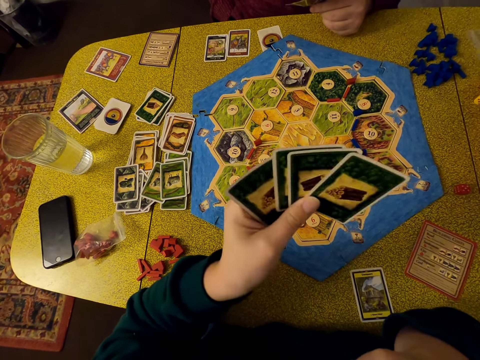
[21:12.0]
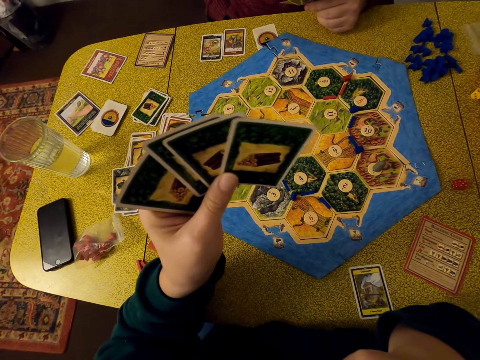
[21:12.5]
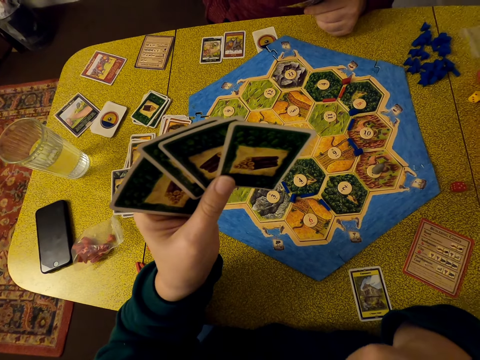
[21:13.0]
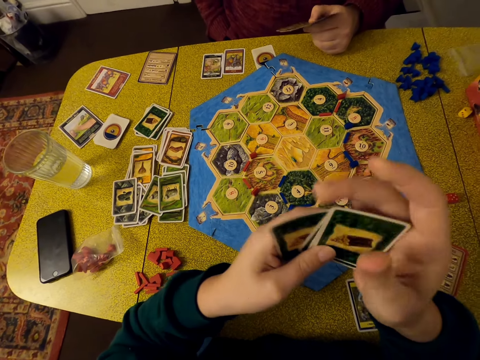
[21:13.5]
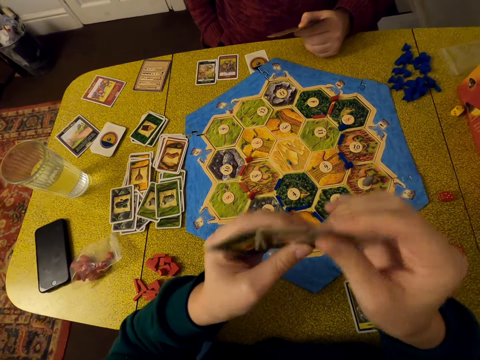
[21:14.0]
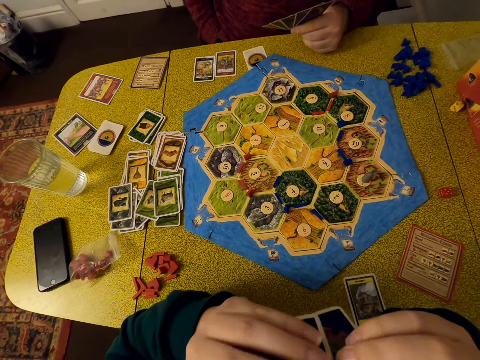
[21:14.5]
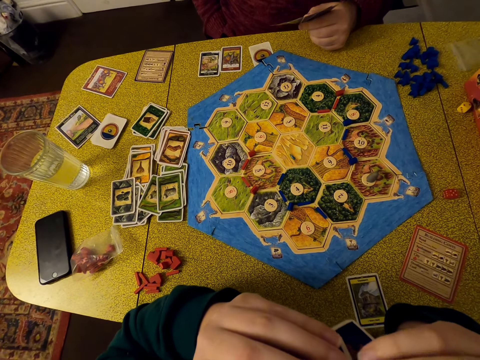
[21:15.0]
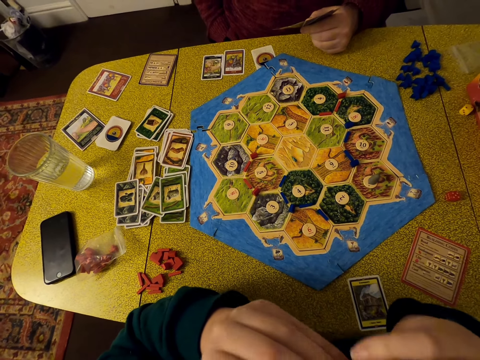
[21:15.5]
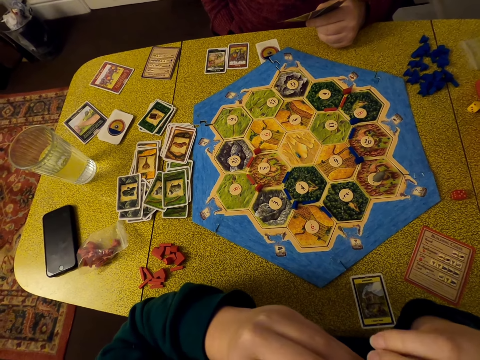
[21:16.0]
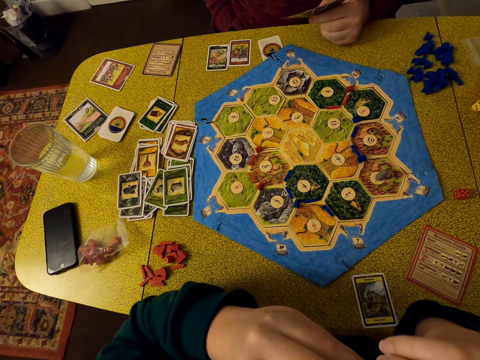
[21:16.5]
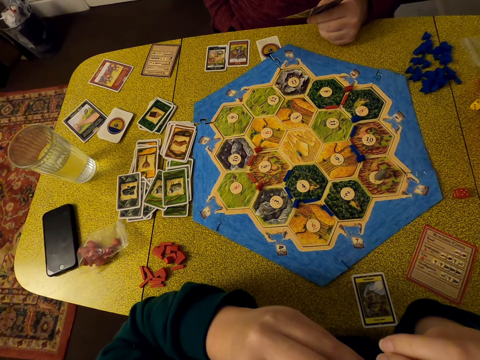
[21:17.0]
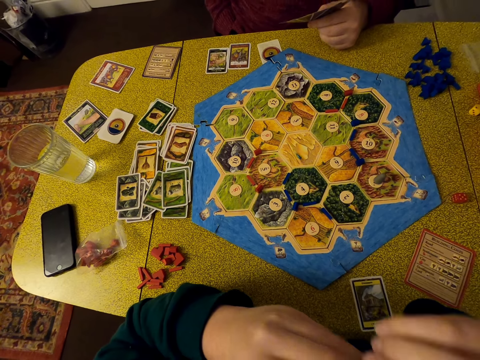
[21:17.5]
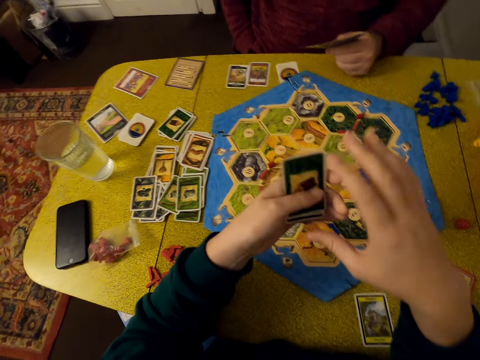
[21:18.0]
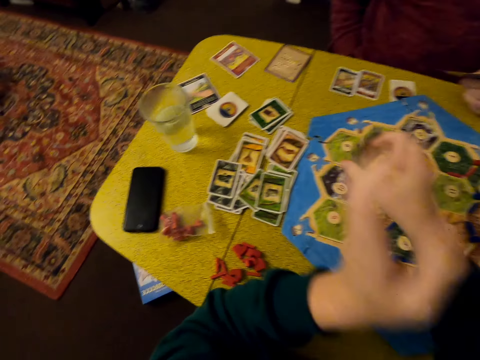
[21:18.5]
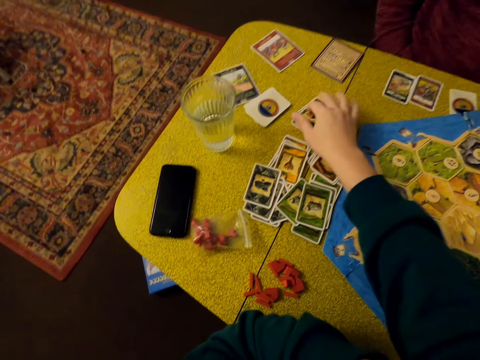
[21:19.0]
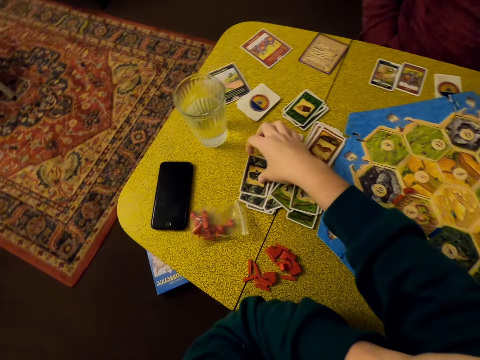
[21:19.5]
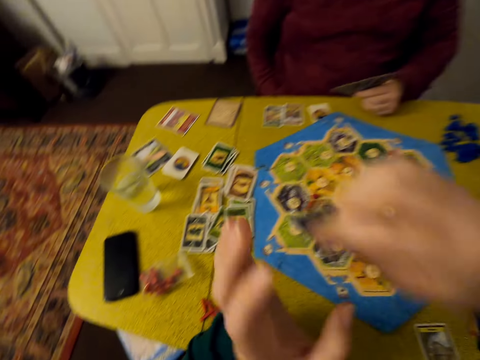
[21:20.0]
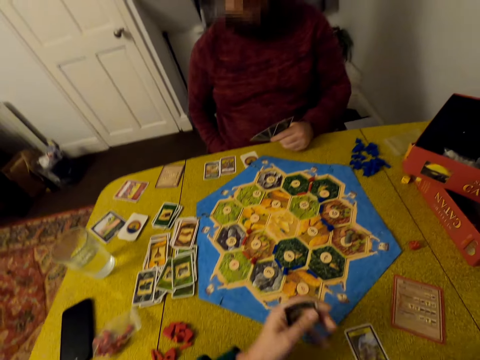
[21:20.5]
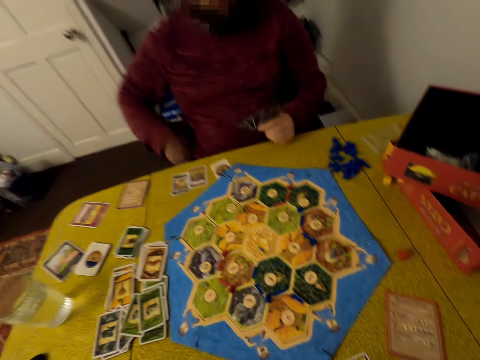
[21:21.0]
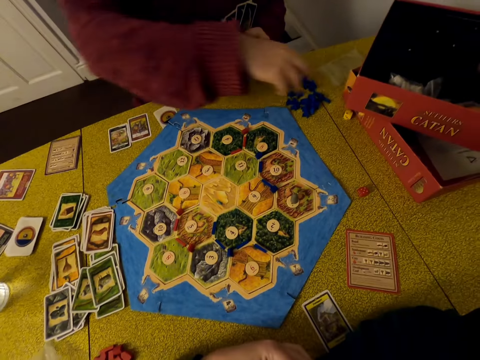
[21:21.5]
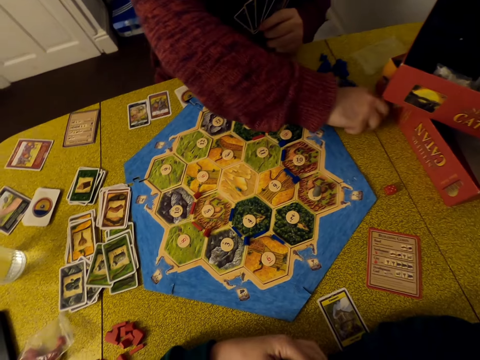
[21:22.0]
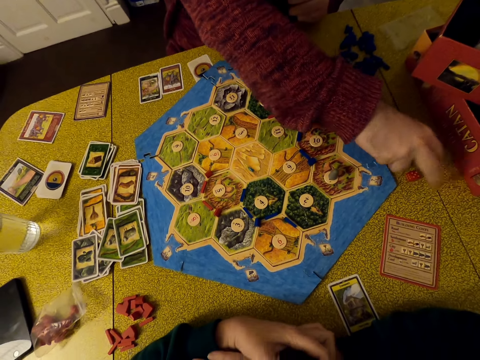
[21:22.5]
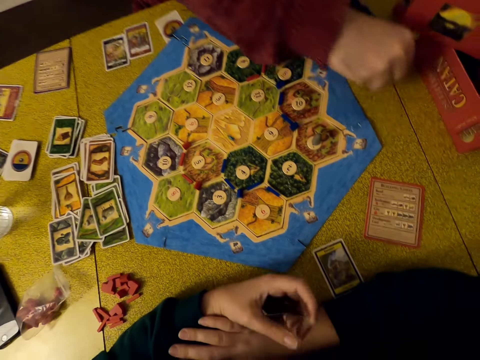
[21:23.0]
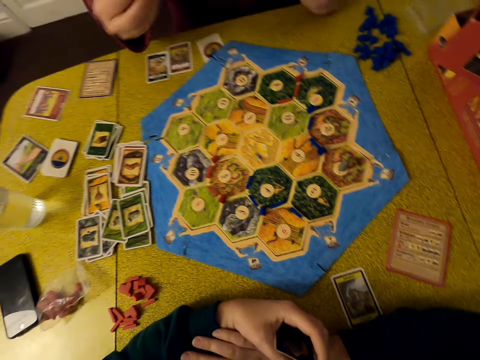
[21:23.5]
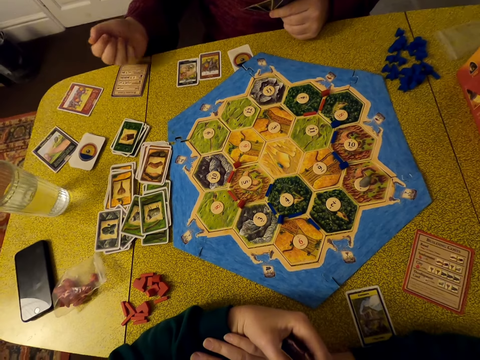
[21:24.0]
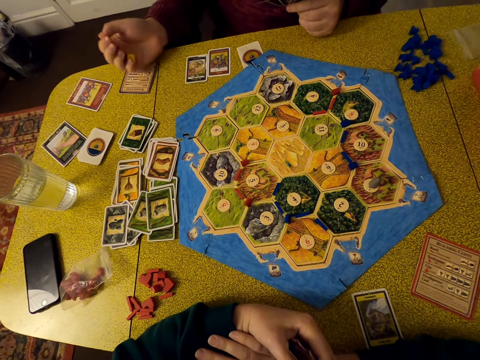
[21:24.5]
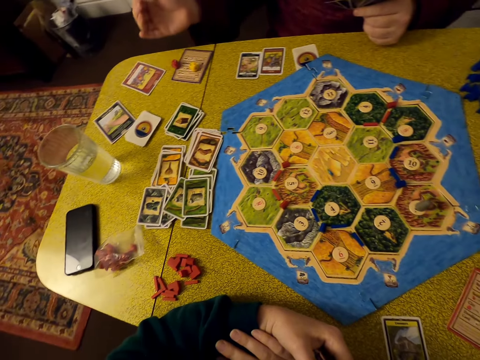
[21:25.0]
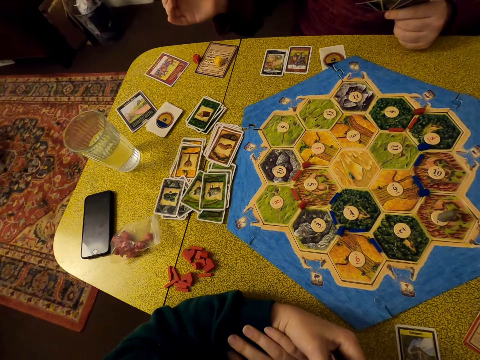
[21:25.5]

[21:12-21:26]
The camera wearer holds cards, looks around, moves hands, and puts the cards on the table. They pick a card on the table, hold the card, and look around. A man picks the dice on the table and puts the dice on the table.

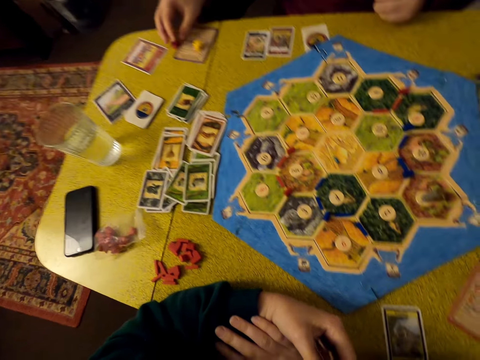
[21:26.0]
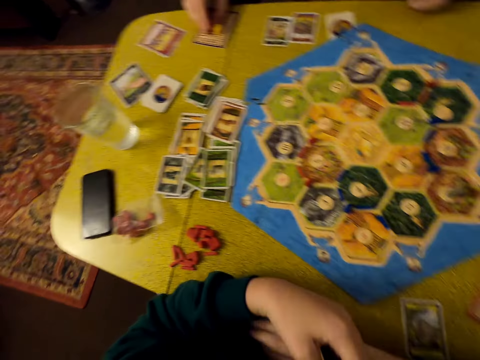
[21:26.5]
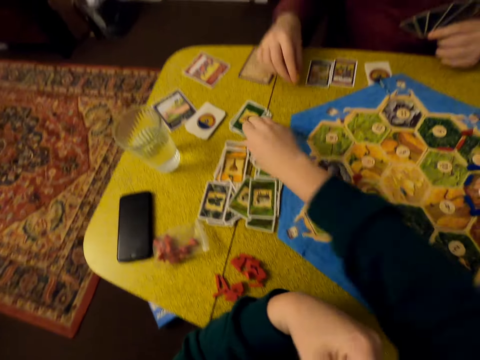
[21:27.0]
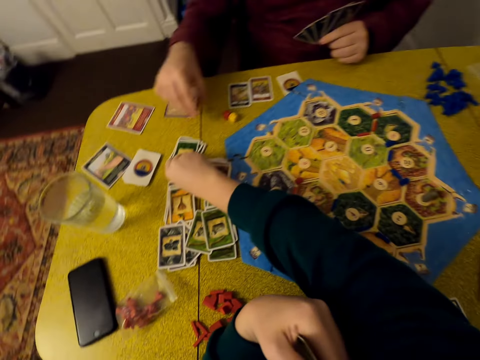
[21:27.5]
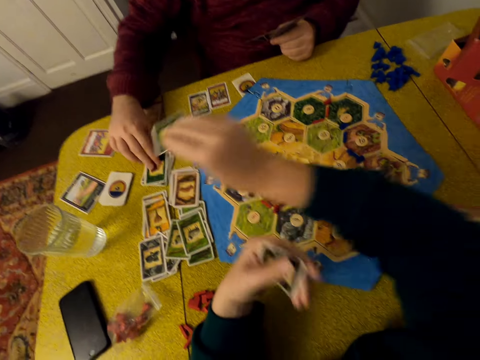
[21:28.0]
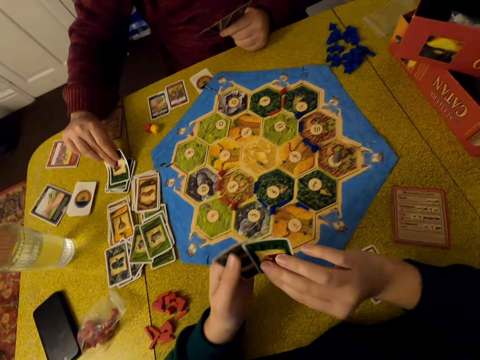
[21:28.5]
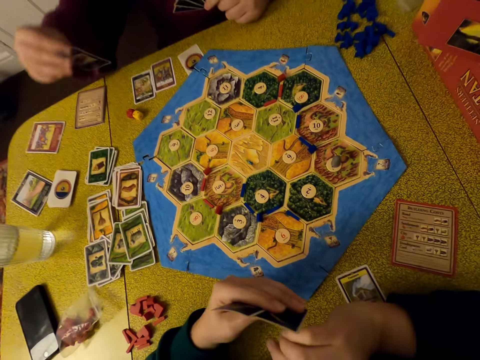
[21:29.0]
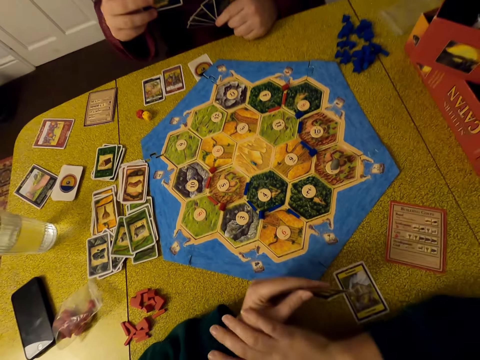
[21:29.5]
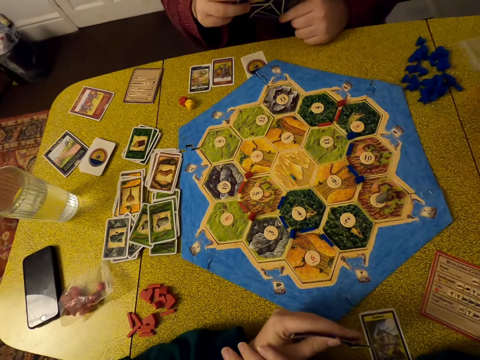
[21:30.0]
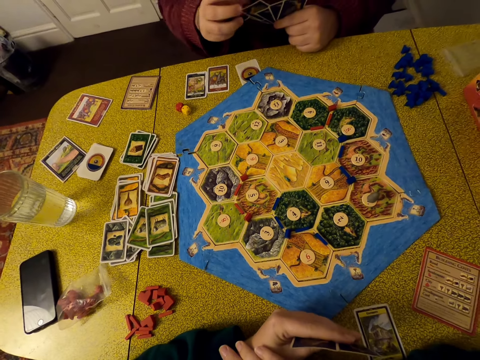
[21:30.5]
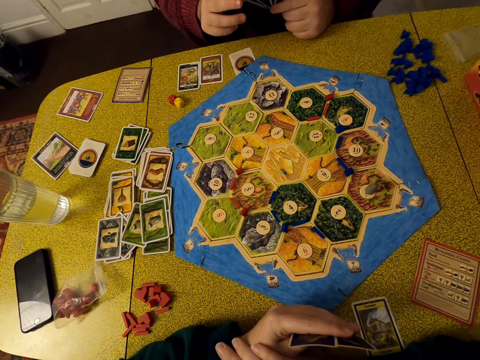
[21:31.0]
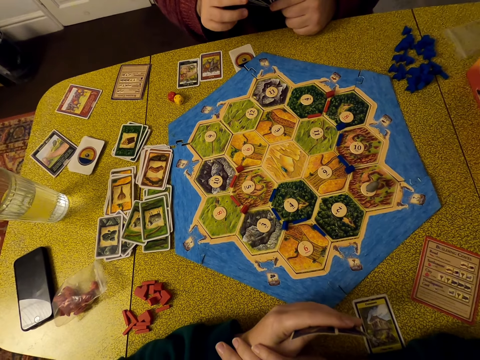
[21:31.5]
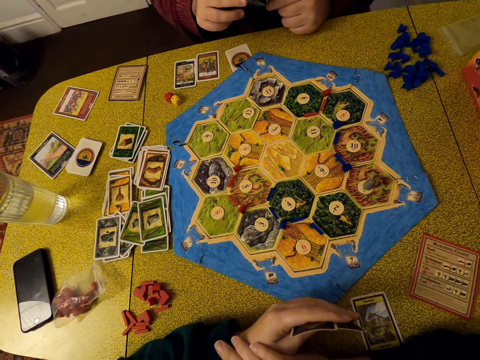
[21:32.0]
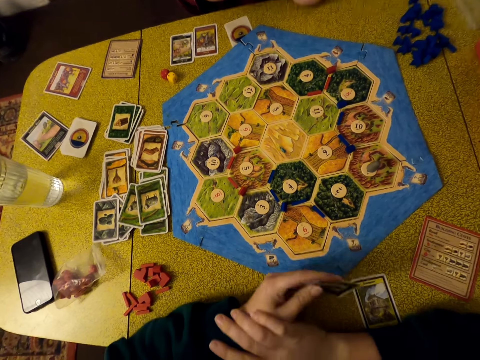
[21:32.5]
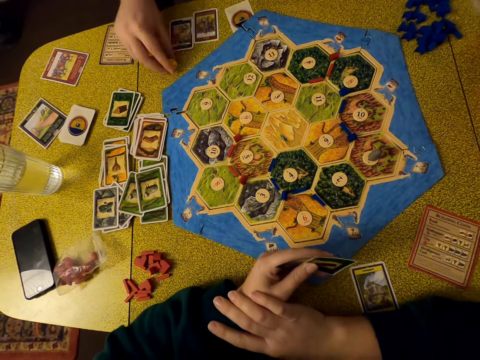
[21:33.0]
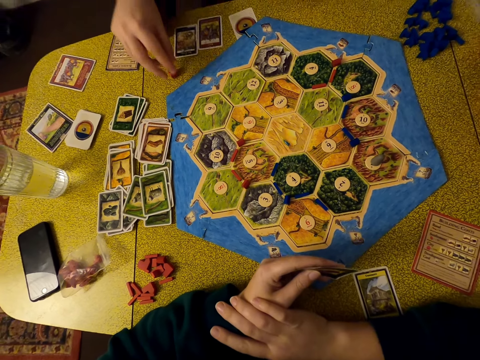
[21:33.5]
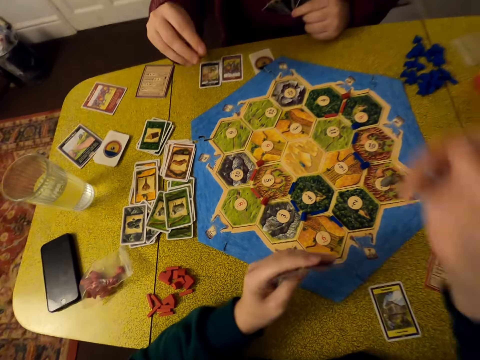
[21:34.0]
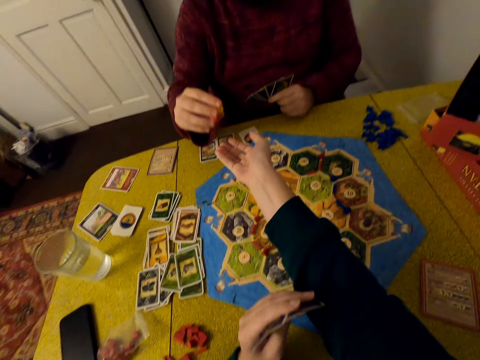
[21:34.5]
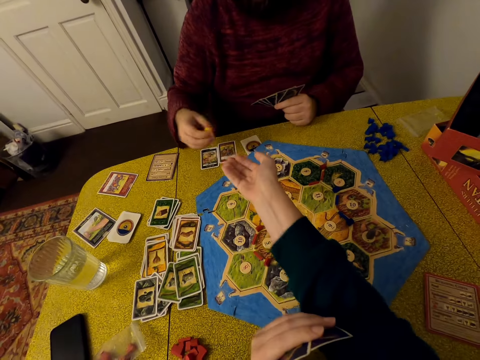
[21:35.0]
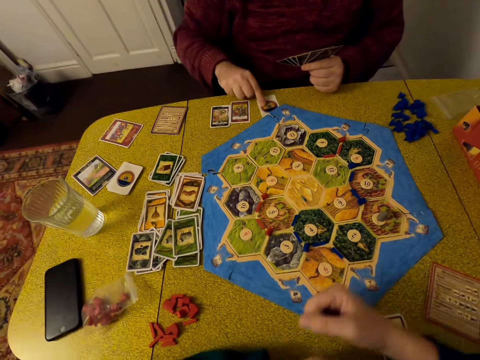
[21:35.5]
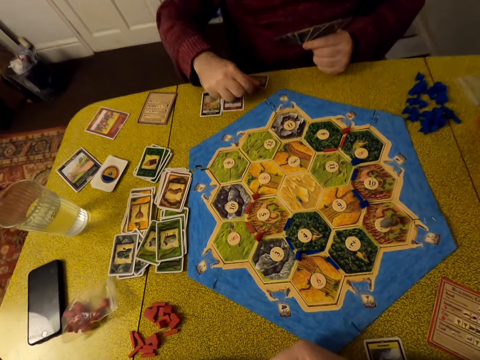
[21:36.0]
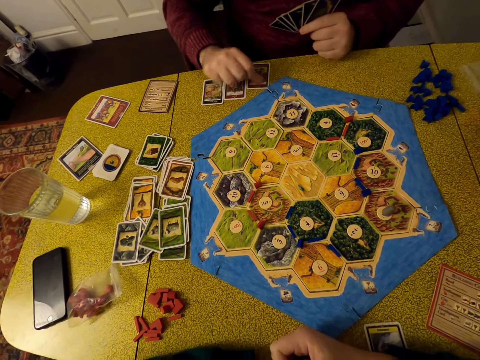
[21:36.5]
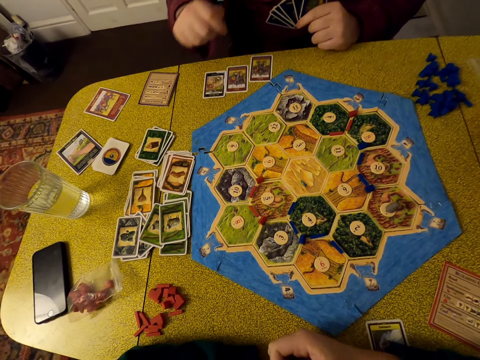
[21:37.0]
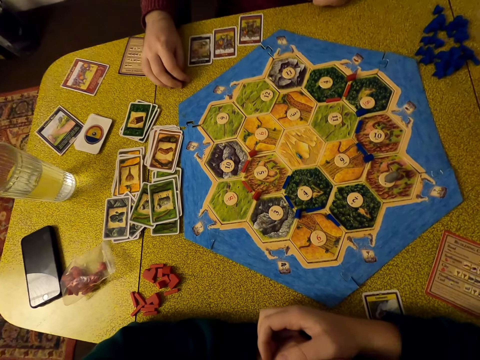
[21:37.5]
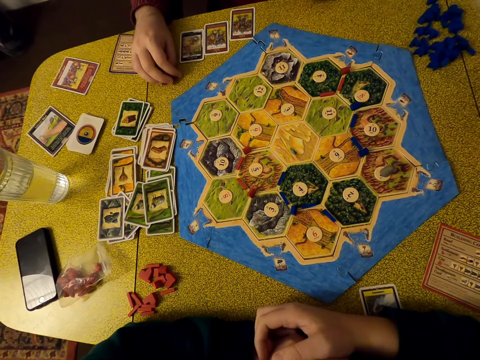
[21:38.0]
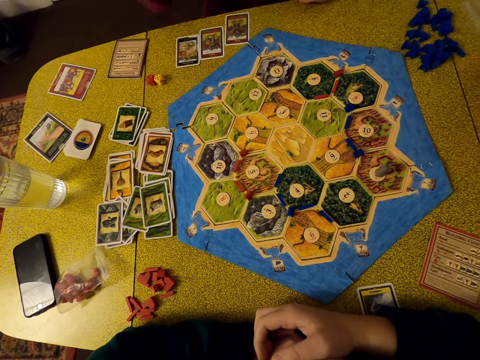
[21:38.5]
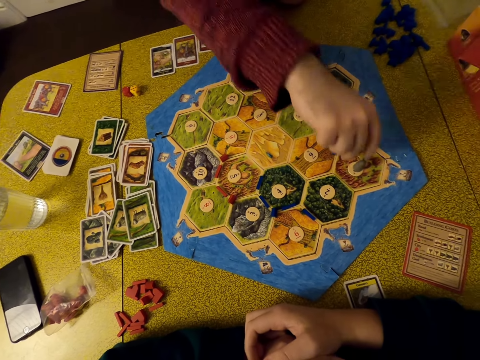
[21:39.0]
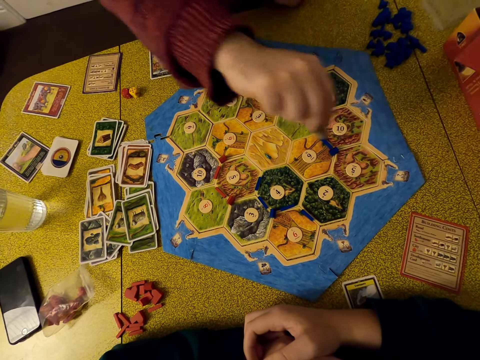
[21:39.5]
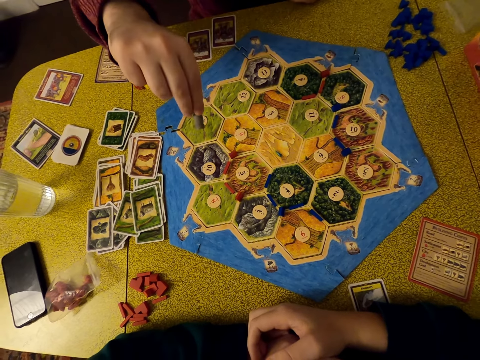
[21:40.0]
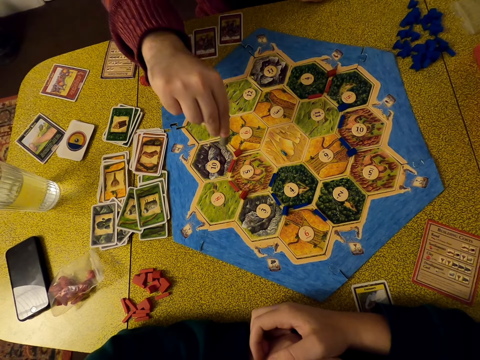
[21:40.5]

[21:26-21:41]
A man moves the dice on the table. The camera wearer picks a card on the table. The man picks a card on the table. The camera wearer holds cards and looks around. The man holds cards, picks the dice on the table, and moves a hand around. The camera wearer moves a hand. The man turns a card on the table and takes a card. The camera wearer looks around. The man puts the card on the table, puts the dice on the table, and picks a die on the board.
